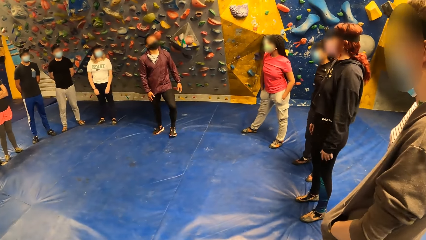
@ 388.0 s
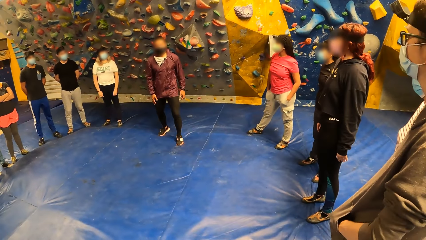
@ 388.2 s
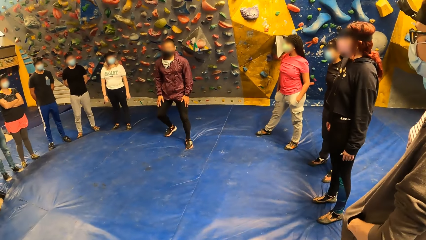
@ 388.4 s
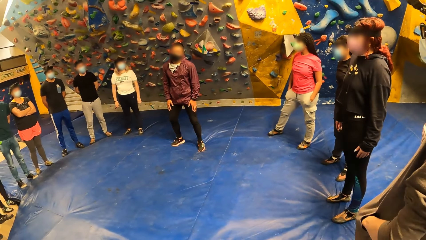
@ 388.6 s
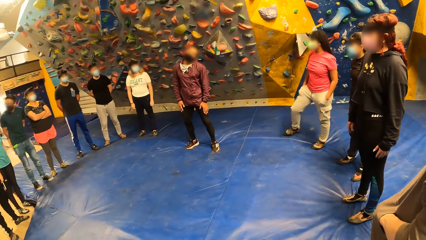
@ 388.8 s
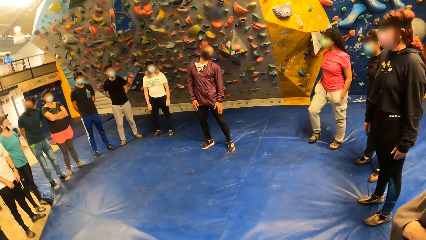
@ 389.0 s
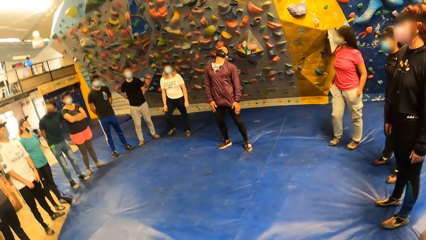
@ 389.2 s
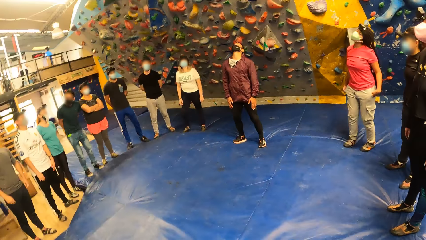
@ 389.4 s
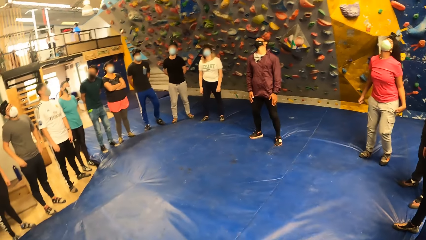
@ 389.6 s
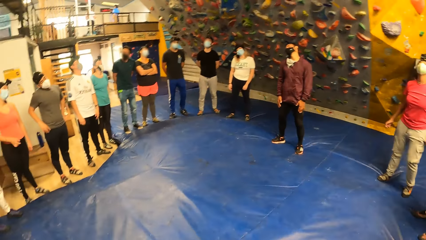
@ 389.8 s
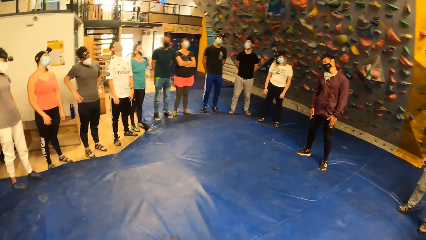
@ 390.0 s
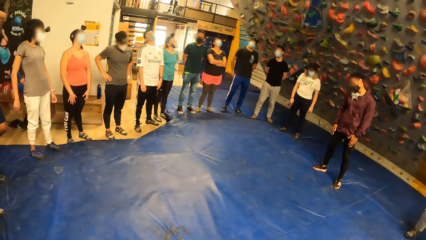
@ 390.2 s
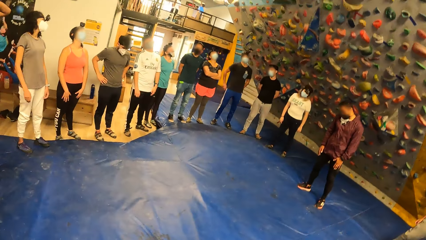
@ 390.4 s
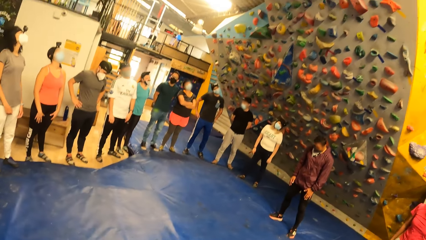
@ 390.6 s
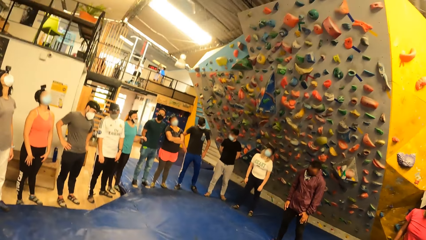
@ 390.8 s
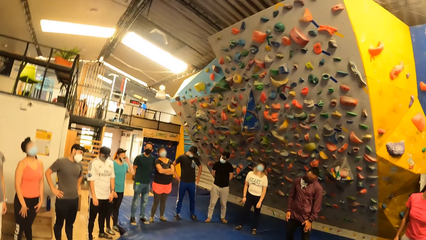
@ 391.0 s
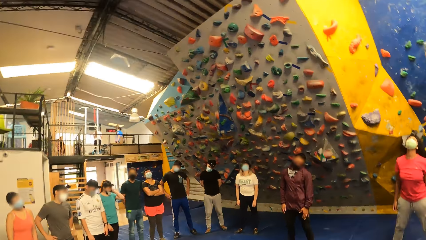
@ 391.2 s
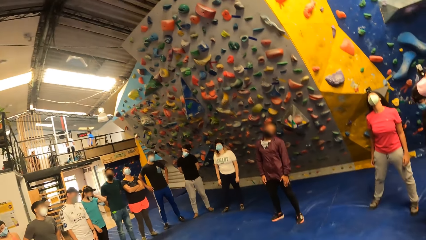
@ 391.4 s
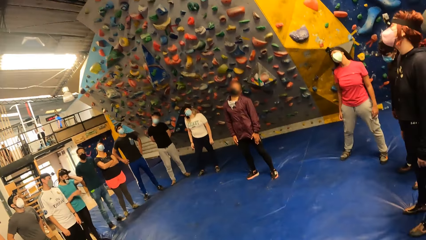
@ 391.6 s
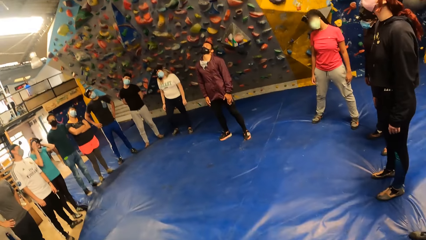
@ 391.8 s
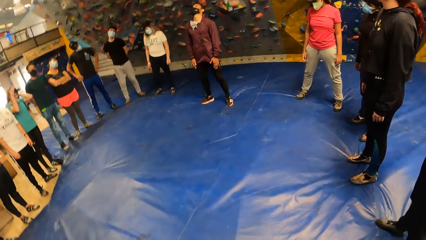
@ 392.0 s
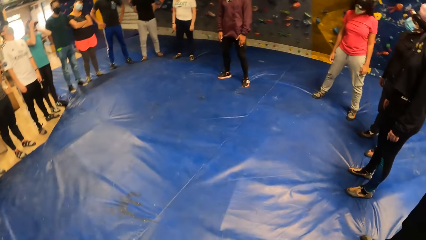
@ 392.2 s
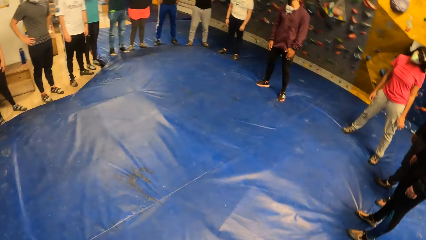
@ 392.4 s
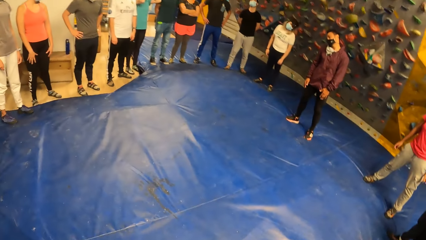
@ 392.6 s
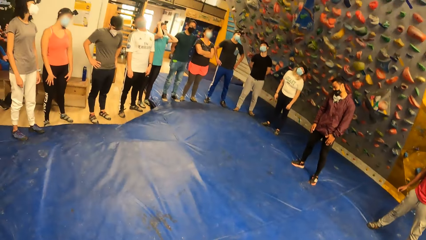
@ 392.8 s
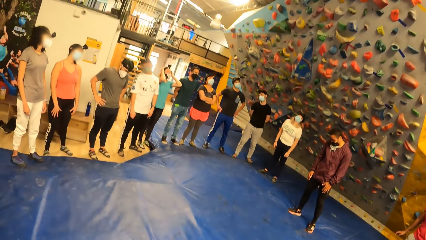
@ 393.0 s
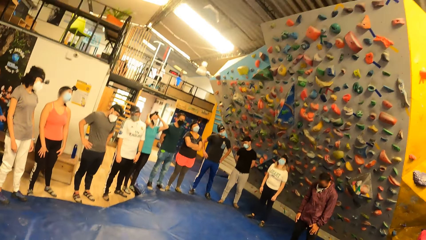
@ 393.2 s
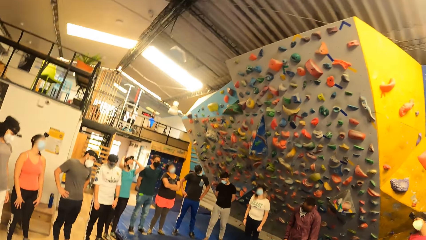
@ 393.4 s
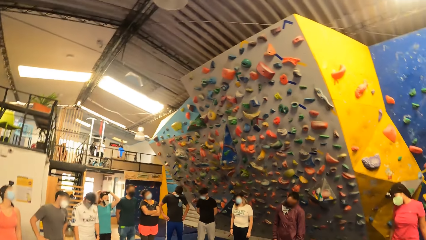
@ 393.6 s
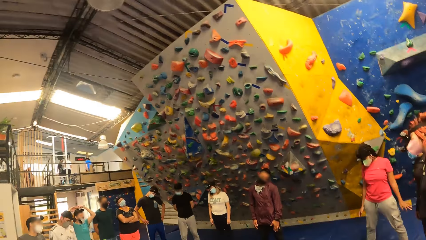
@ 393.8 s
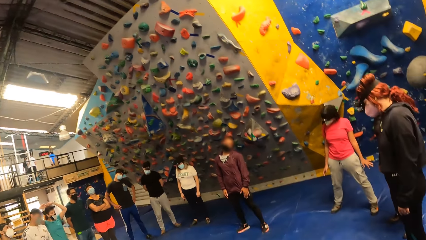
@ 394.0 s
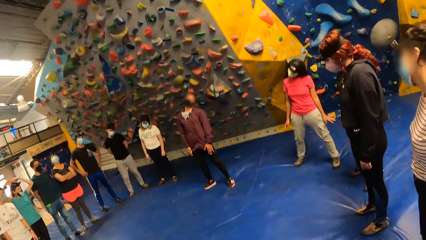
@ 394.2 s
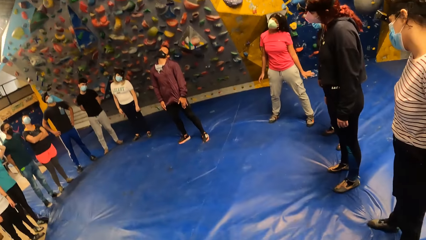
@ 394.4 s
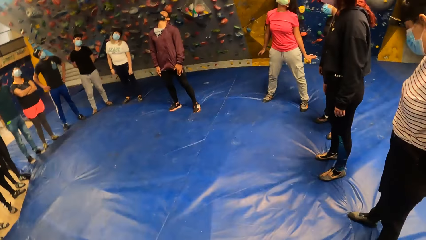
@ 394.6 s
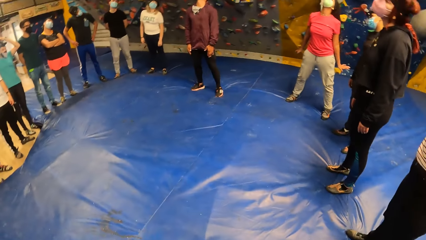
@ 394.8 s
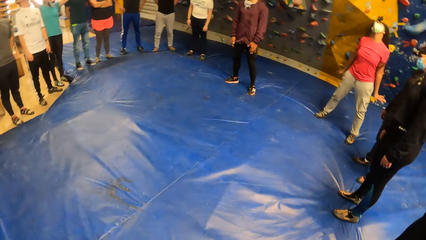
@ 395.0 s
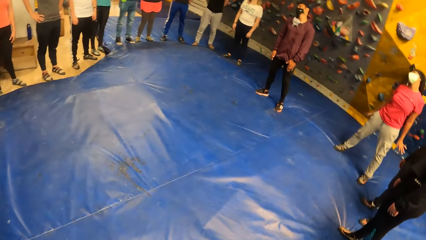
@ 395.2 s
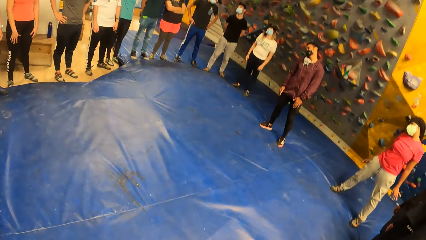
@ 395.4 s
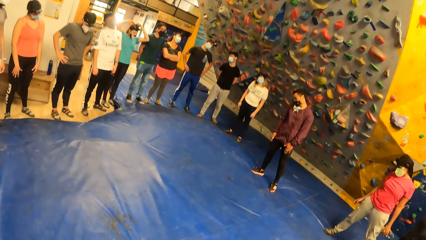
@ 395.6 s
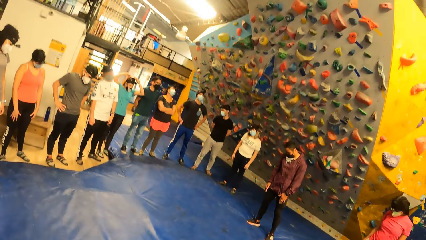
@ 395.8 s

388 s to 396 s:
The camera wearer exercises with a group of people. They turn the head.

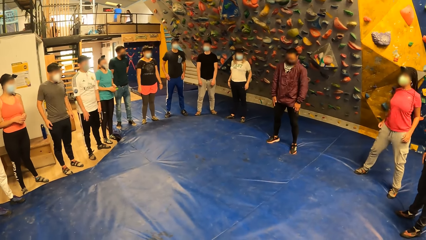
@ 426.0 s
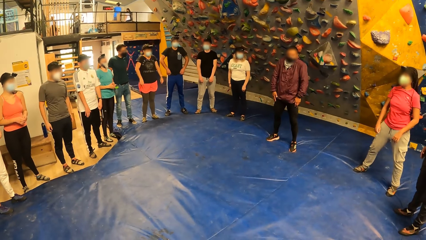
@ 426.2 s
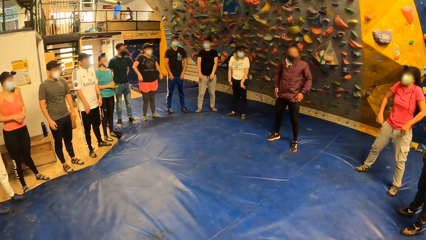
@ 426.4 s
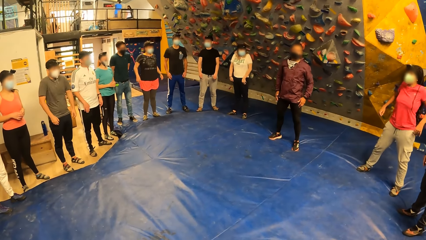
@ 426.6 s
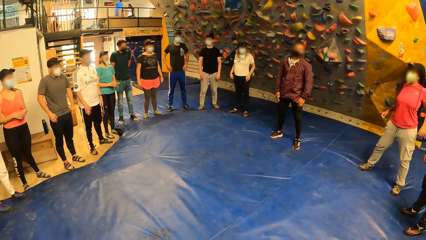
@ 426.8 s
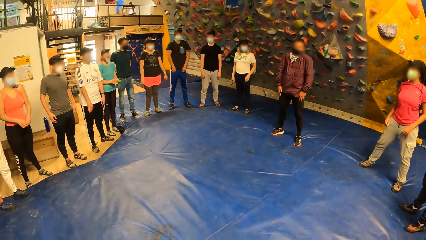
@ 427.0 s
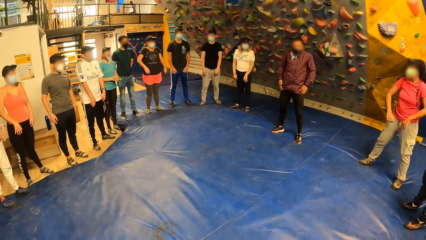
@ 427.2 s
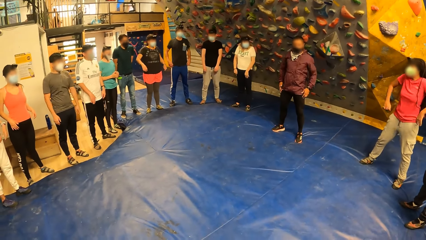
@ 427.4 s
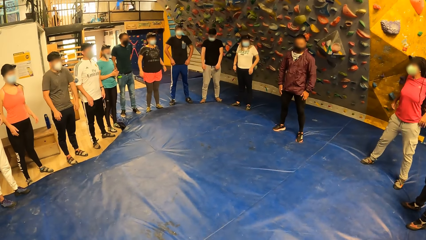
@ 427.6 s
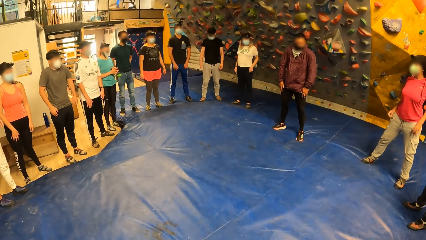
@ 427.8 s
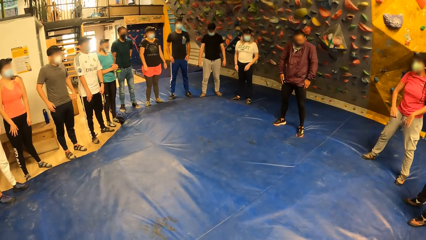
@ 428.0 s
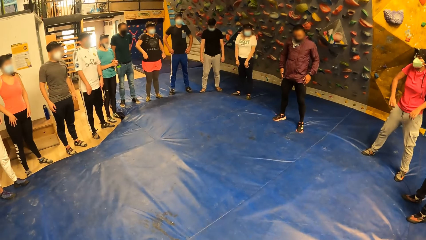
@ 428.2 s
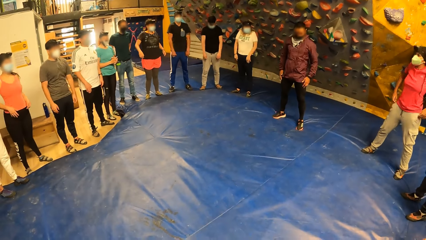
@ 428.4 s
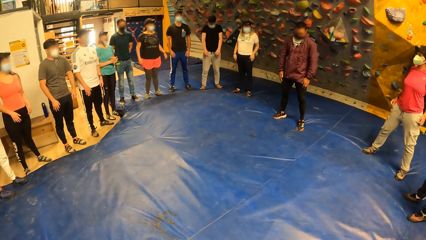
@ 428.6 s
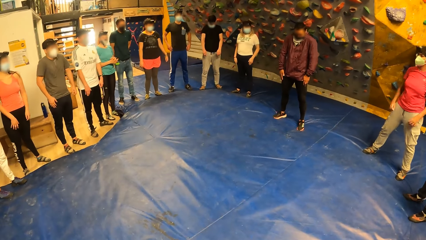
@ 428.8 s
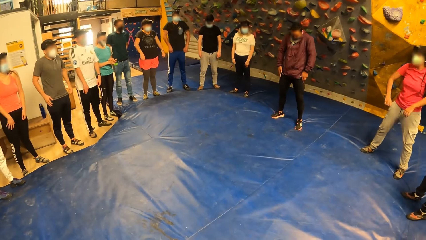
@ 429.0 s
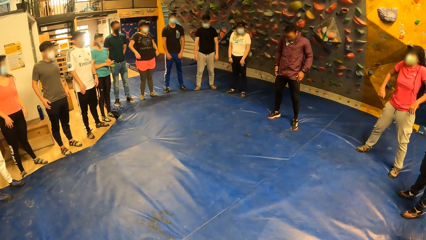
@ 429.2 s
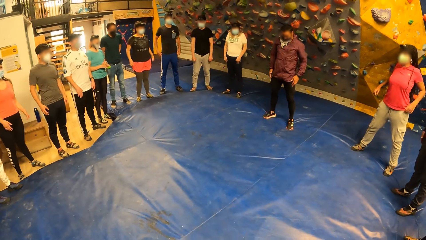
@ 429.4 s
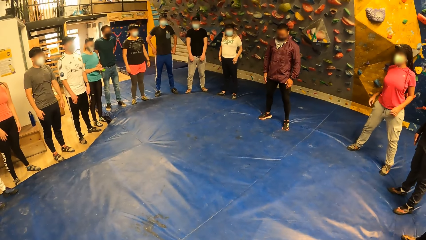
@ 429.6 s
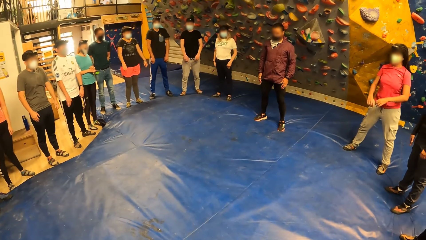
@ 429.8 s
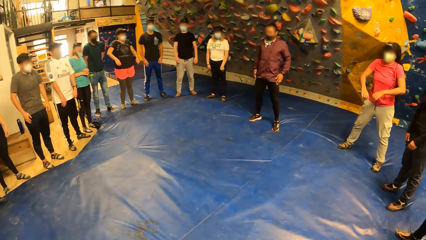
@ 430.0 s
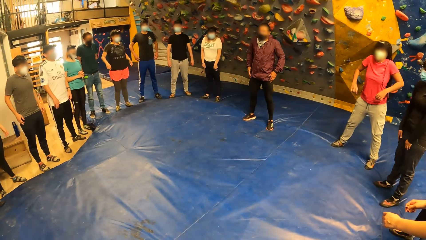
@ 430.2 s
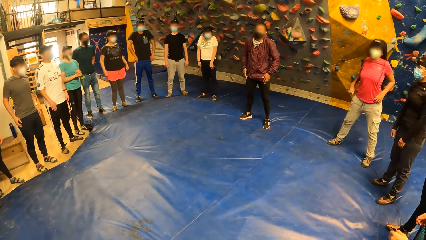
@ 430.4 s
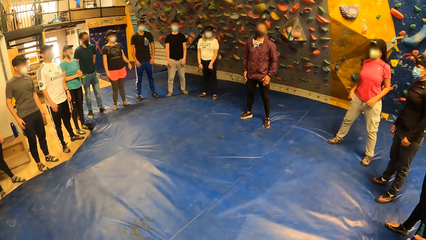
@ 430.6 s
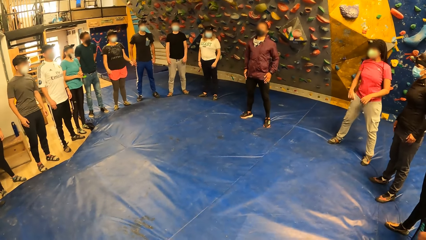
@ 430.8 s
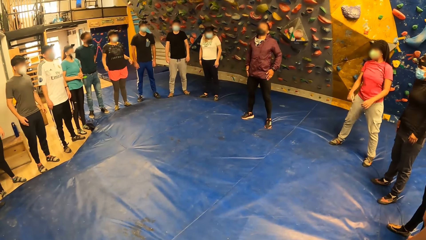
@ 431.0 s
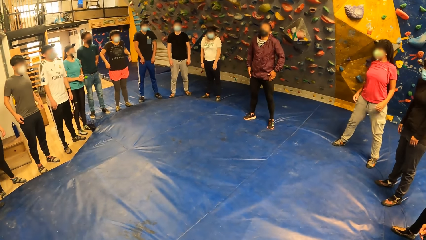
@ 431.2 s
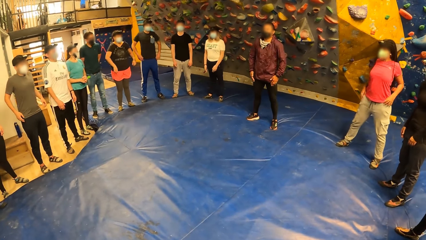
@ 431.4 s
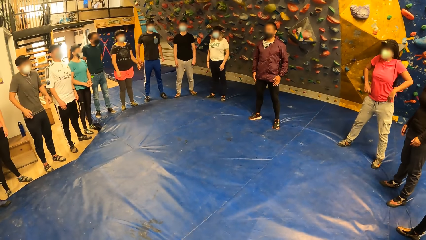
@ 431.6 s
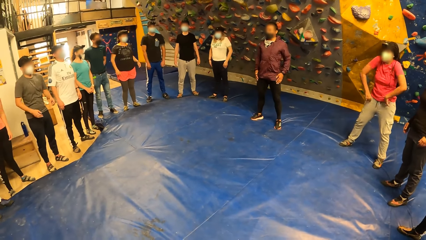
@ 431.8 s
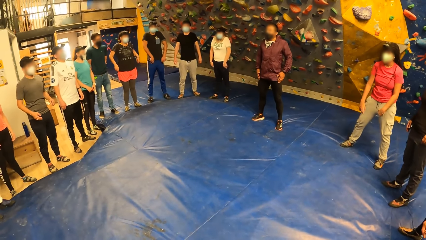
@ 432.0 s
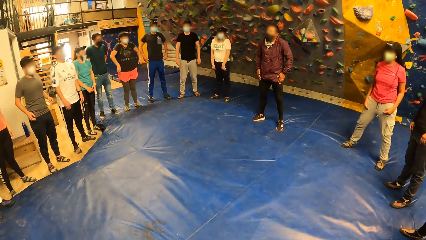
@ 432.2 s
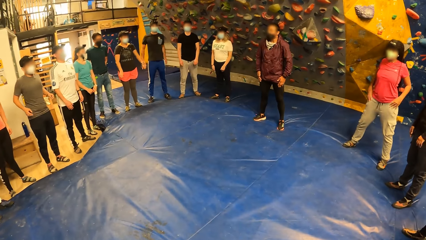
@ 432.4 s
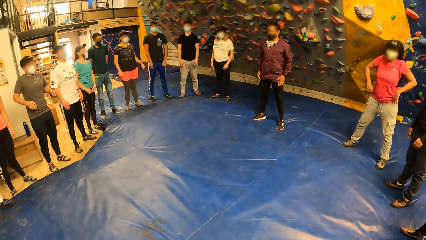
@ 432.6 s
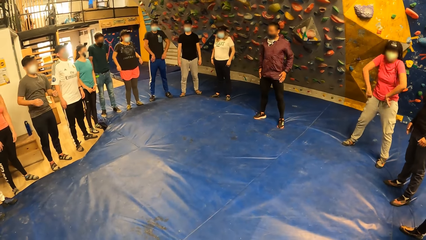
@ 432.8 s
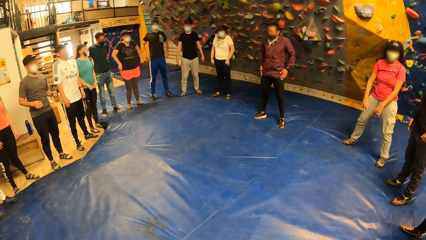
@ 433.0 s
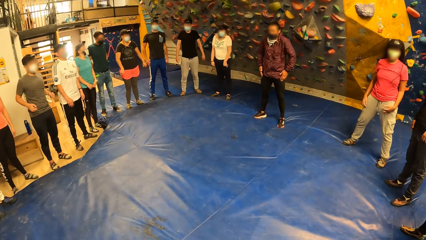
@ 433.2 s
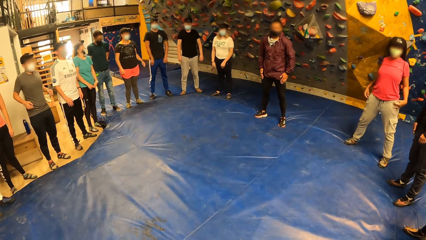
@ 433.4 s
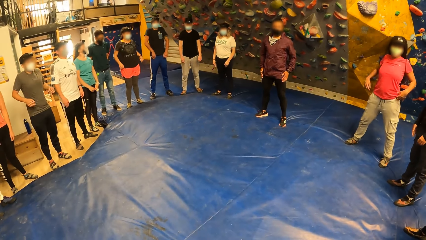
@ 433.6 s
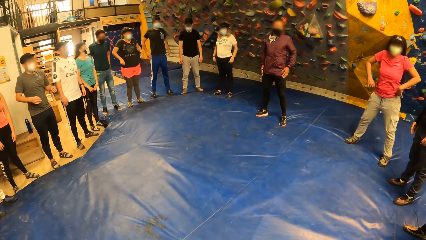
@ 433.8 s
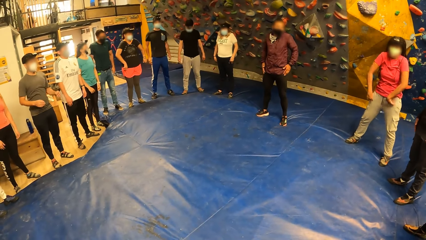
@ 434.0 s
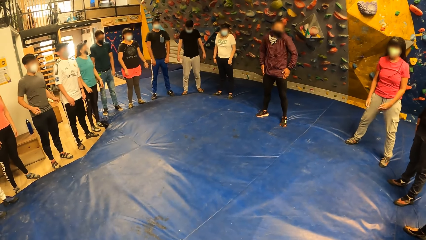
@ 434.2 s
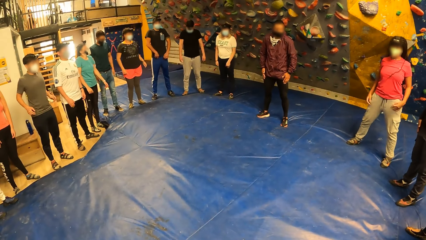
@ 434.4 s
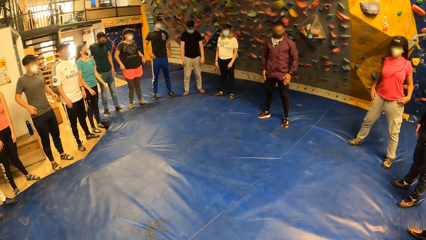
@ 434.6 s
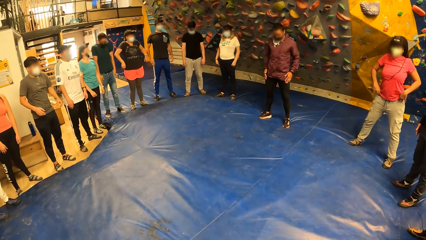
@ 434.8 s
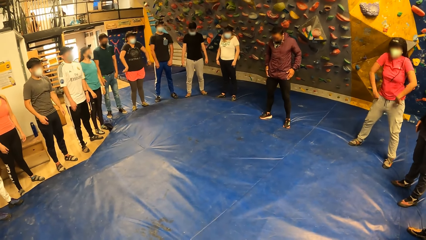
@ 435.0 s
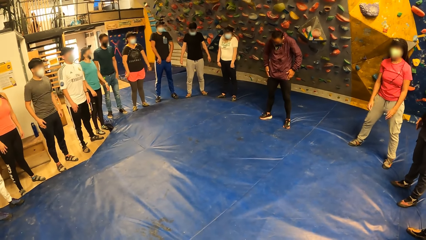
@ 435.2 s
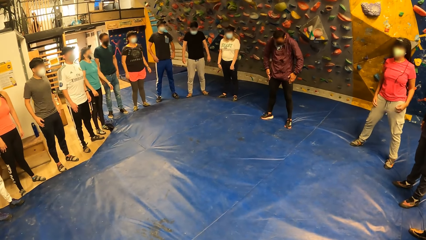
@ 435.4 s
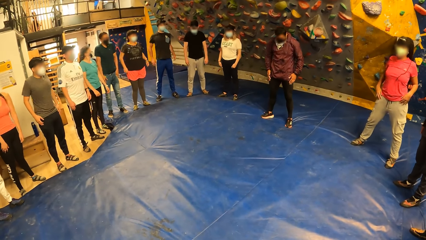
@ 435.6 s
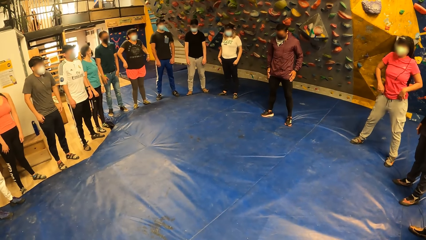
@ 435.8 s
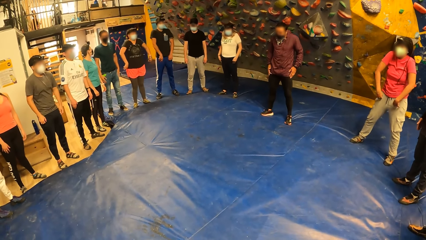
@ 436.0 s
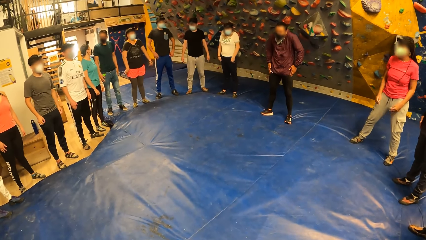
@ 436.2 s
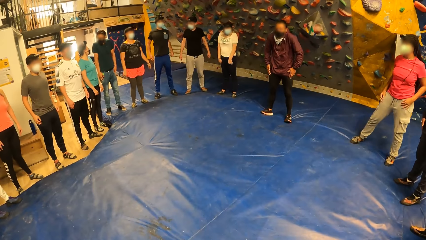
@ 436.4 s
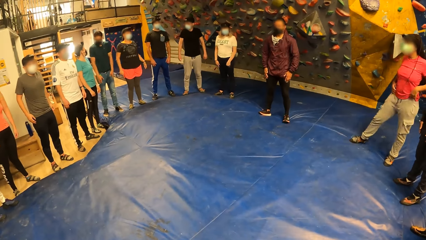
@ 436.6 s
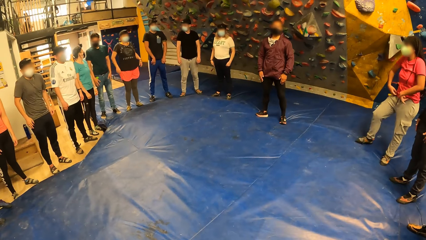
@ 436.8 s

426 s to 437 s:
The camera wearer does the exercise.
